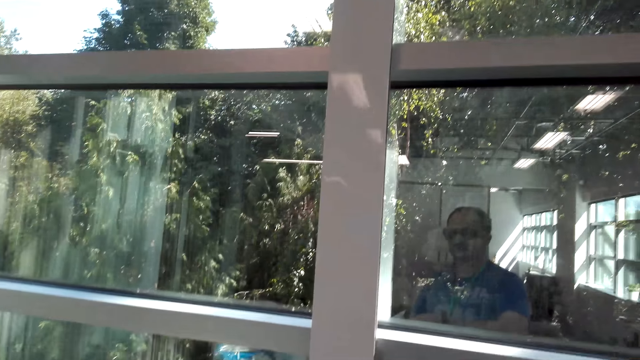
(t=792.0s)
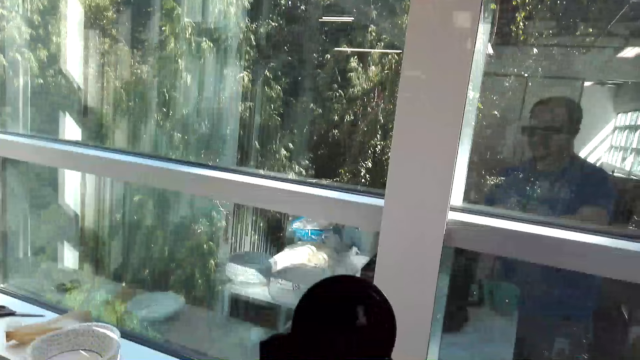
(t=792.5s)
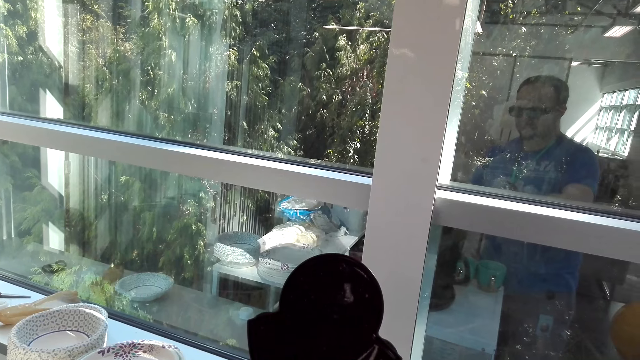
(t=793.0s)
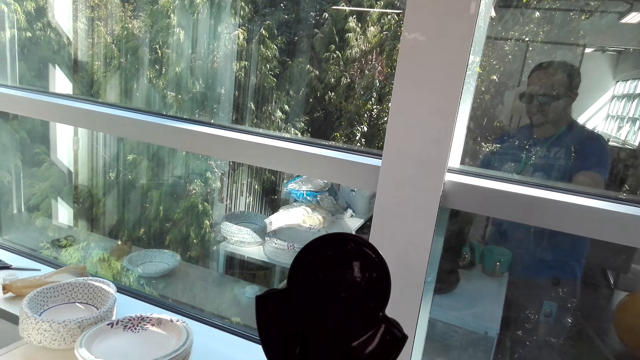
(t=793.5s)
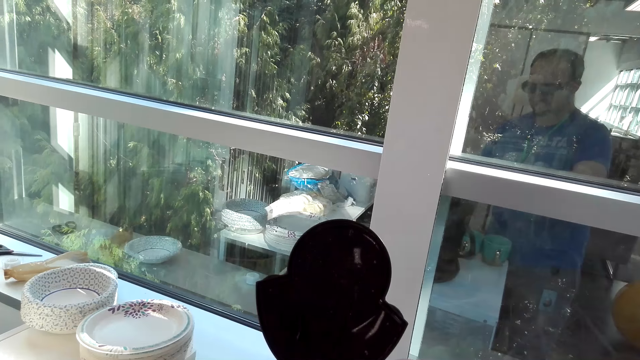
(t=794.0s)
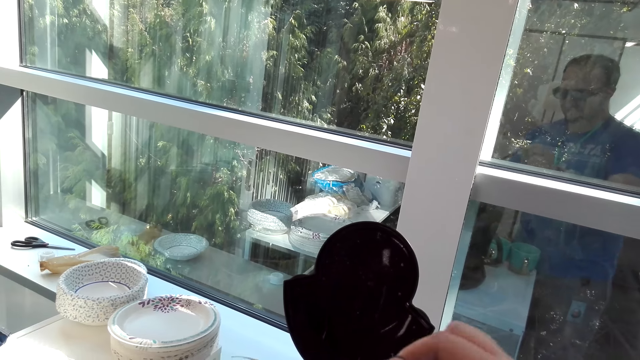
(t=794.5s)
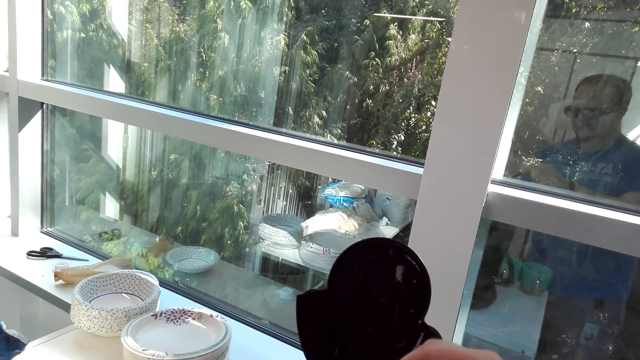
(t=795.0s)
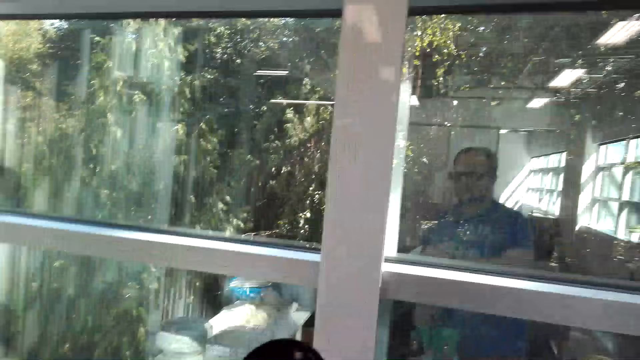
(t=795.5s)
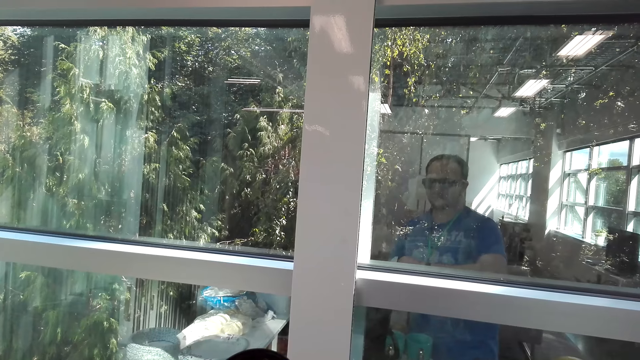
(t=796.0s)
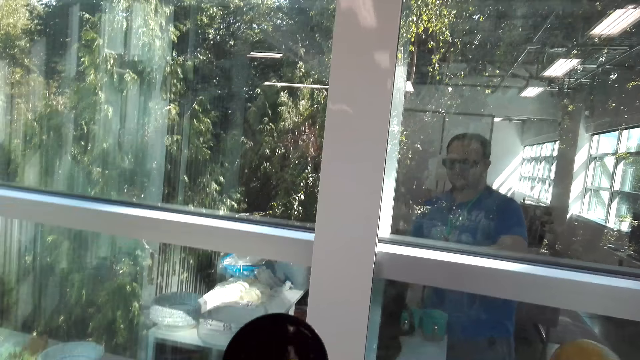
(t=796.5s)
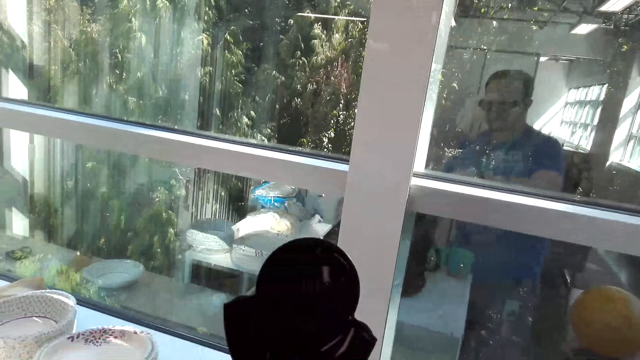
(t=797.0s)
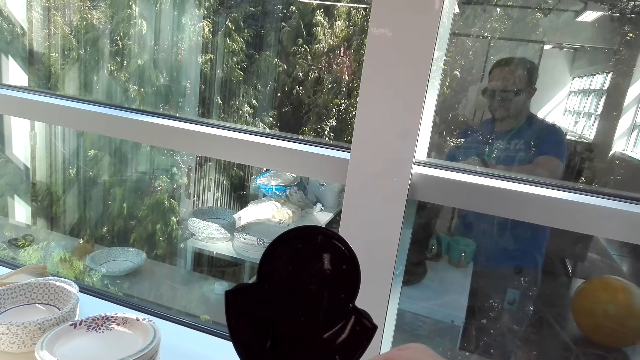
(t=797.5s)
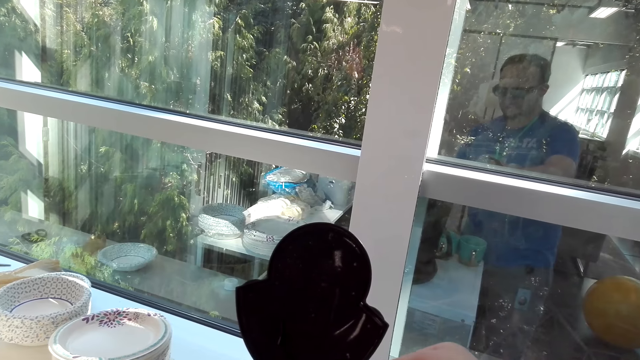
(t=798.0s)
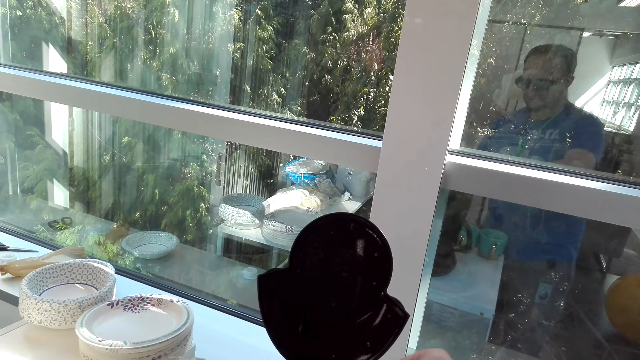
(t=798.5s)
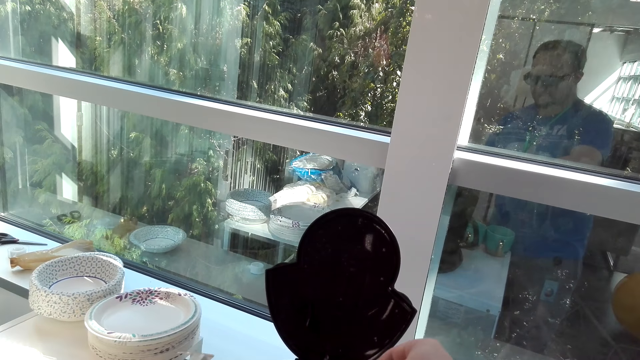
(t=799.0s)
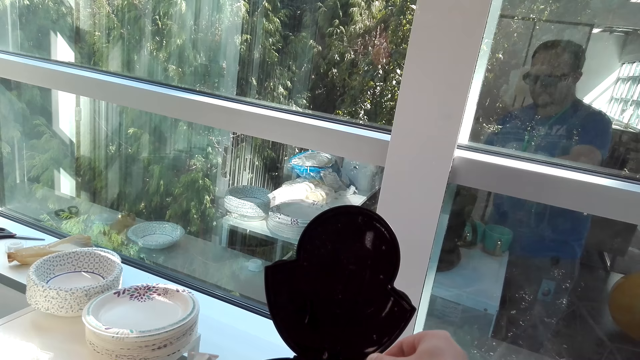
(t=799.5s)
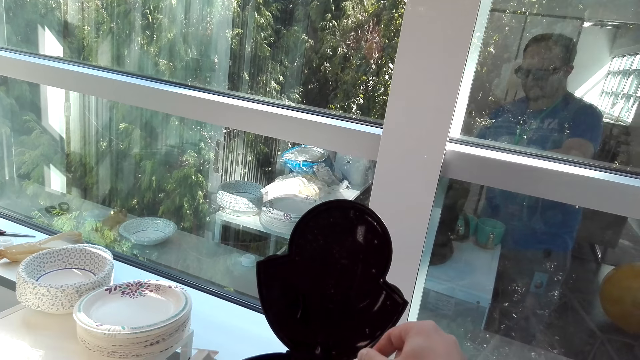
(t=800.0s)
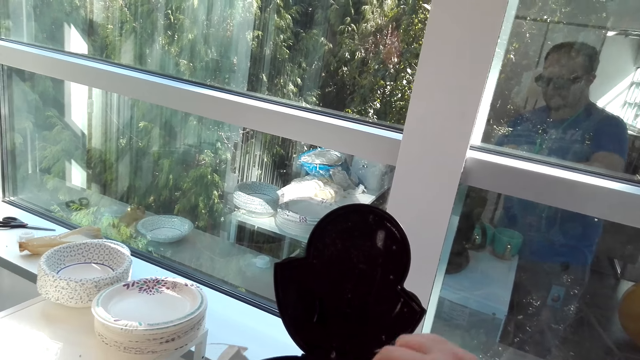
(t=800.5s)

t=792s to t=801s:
The camera wearer puts coffee in the coffee maker.

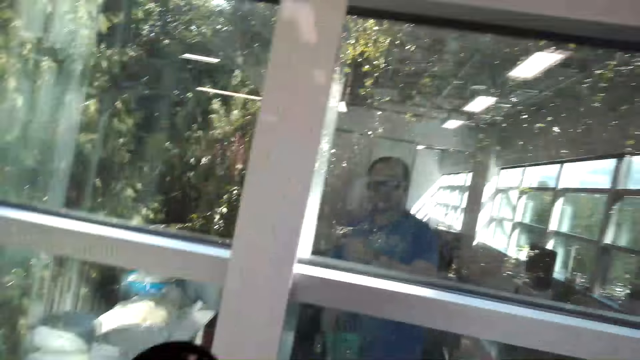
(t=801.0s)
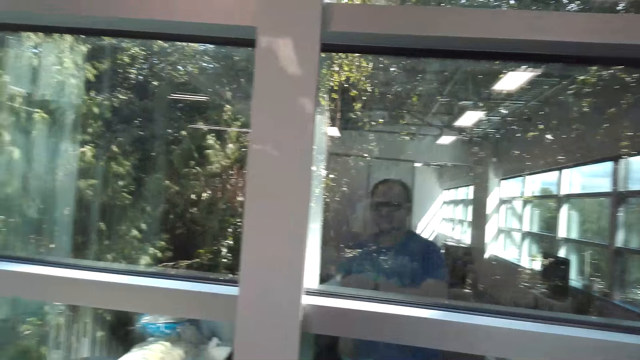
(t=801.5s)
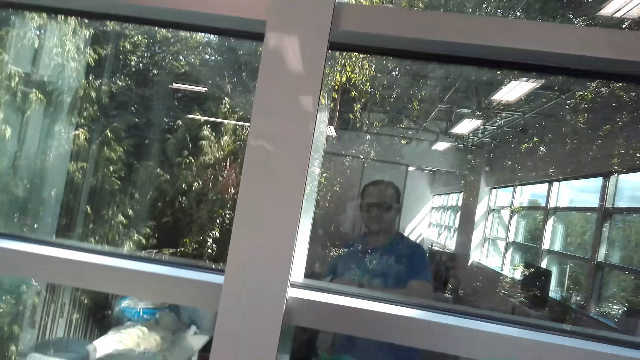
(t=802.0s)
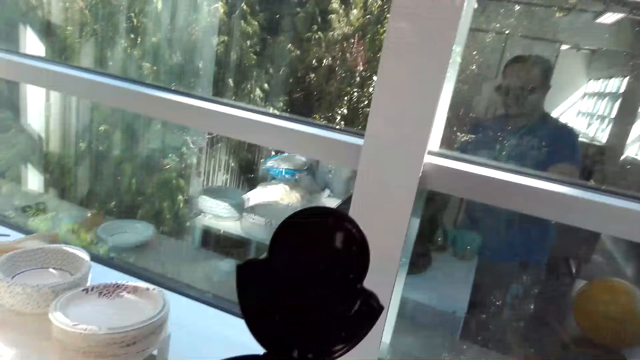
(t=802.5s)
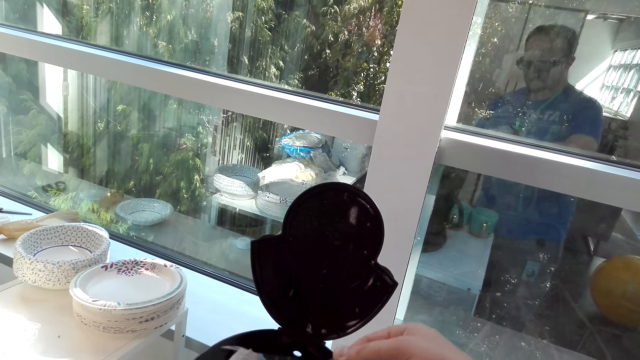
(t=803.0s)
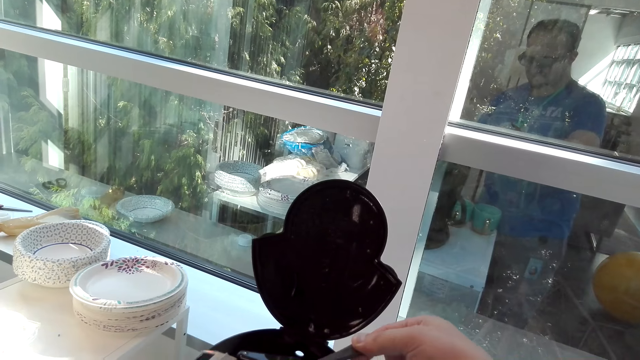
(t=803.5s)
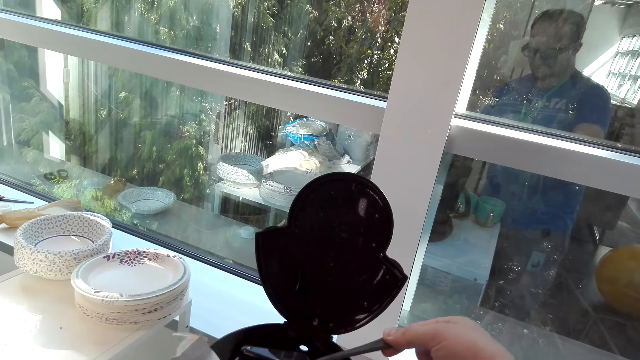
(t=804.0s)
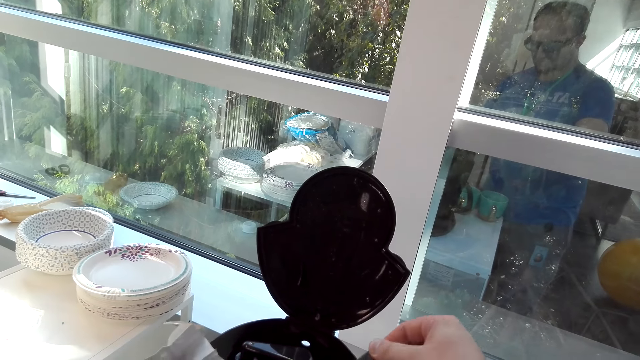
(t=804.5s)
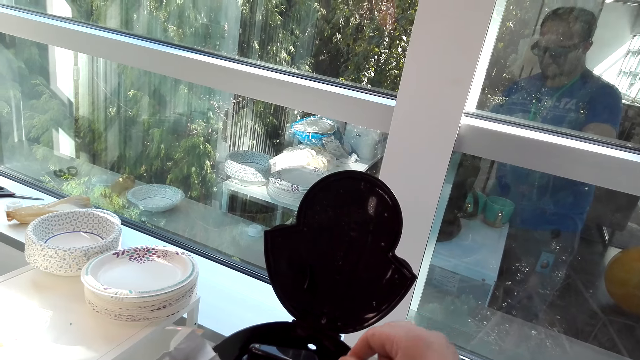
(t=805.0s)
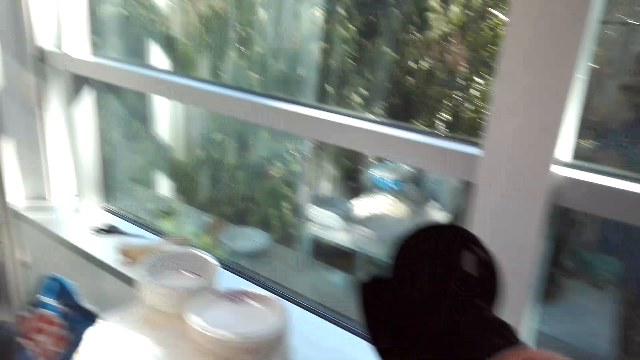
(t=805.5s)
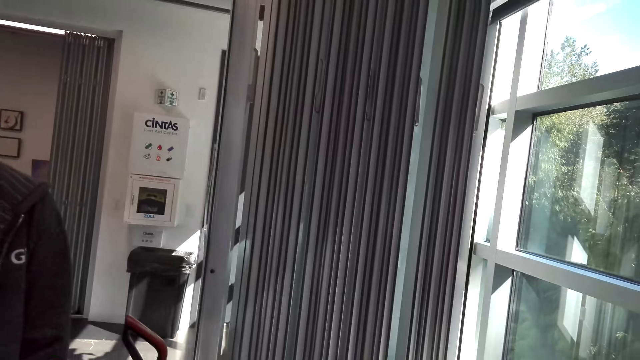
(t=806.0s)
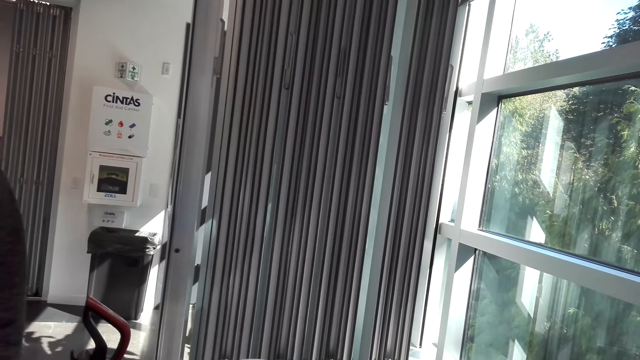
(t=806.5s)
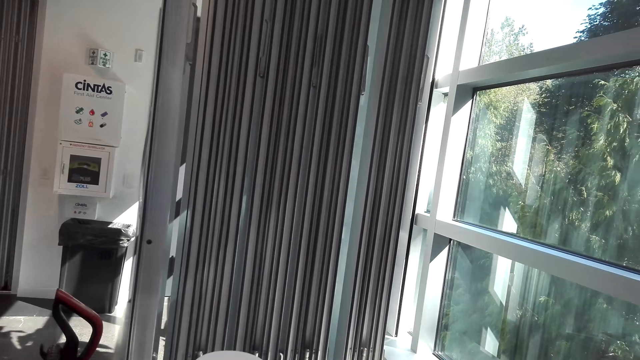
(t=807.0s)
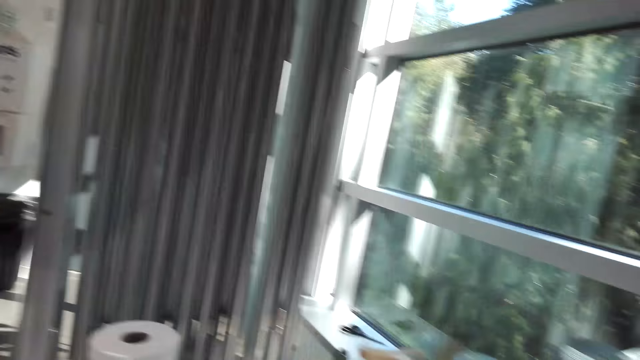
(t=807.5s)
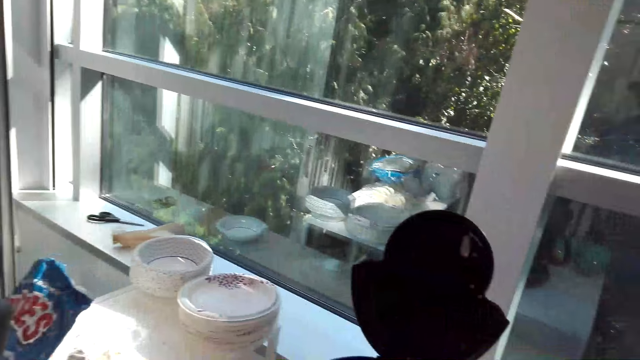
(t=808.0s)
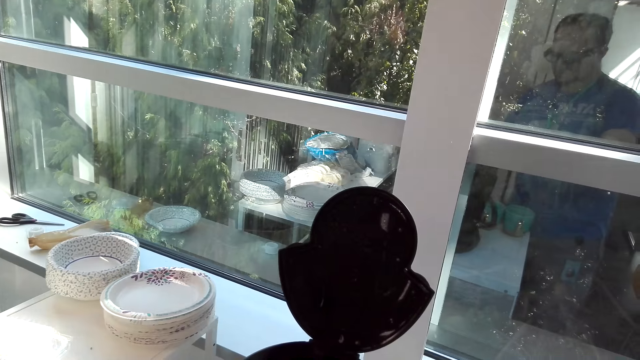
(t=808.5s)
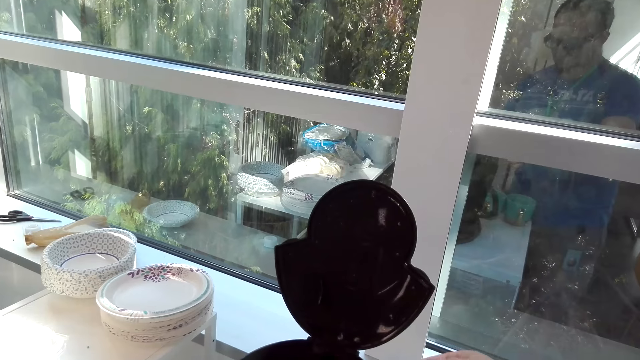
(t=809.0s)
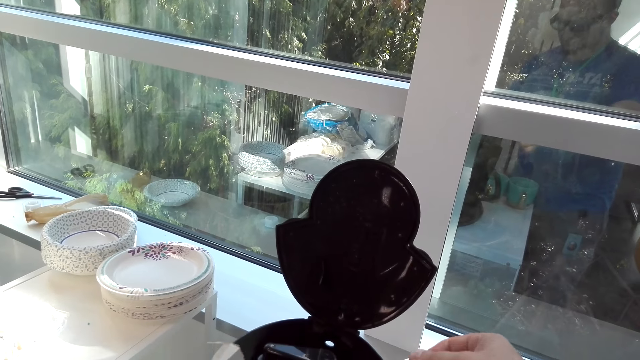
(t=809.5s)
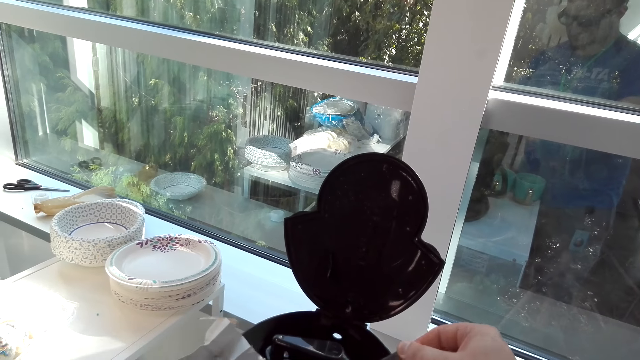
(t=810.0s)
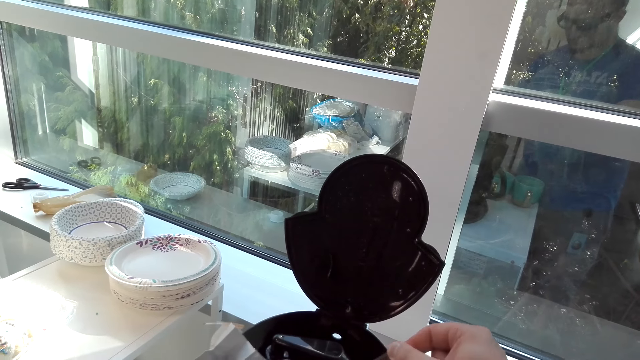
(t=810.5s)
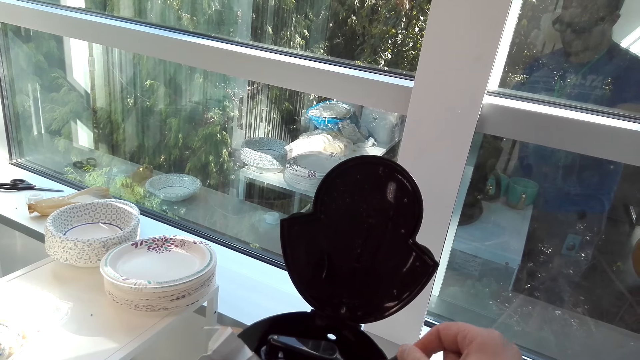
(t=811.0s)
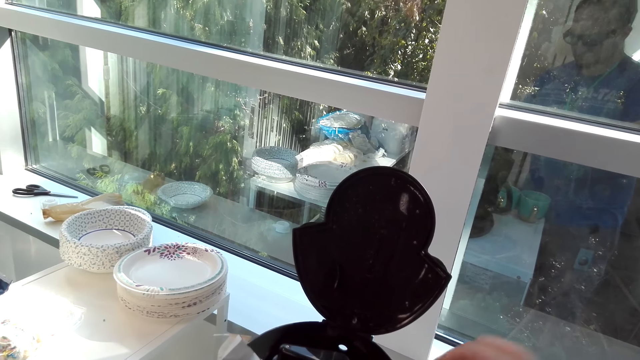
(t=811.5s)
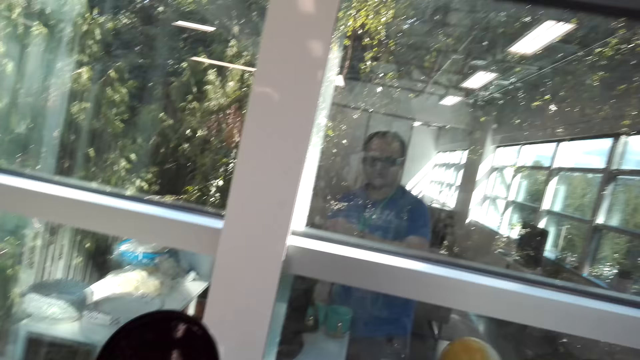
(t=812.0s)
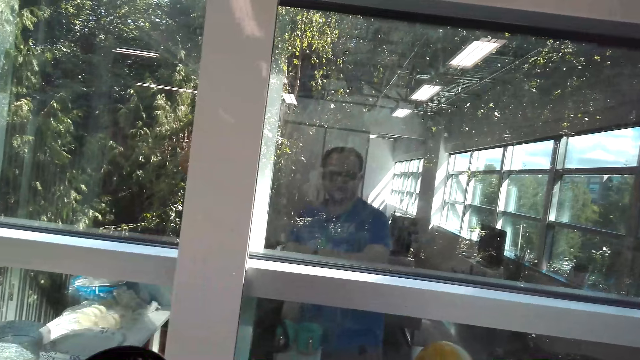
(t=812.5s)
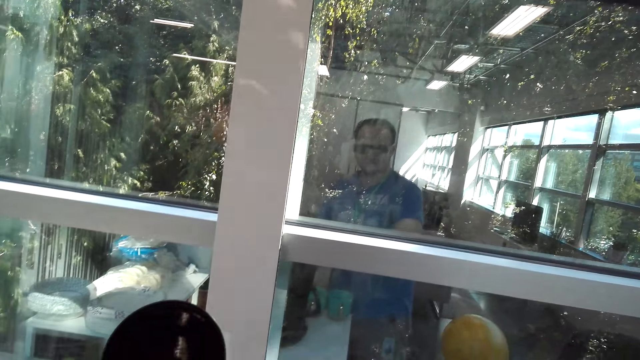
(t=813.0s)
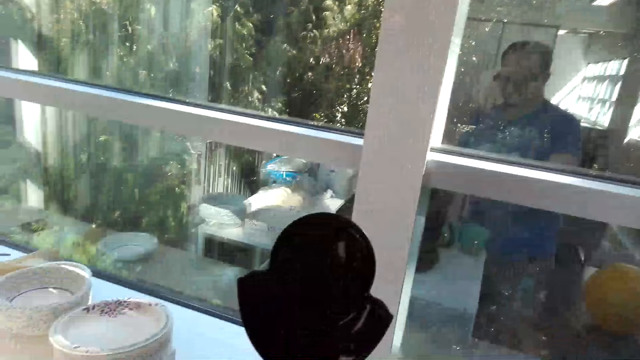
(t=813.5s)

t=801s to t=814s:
The camera wearer scoops coffee. They put the coffee in the coffee maker.
